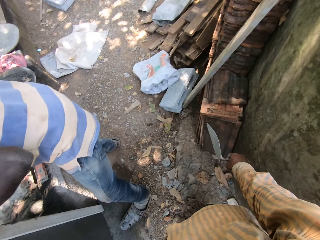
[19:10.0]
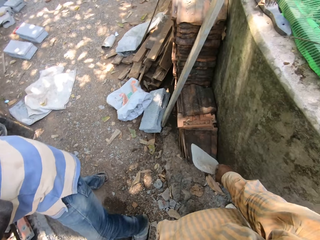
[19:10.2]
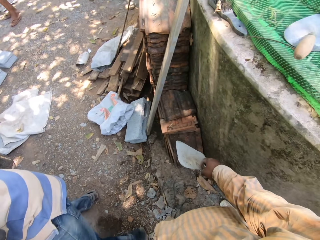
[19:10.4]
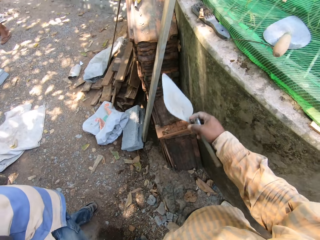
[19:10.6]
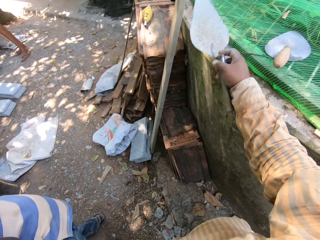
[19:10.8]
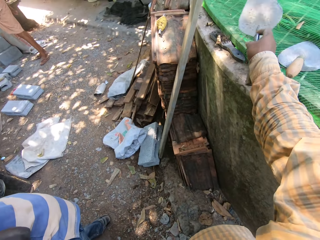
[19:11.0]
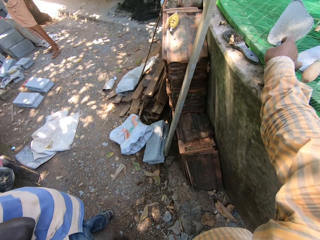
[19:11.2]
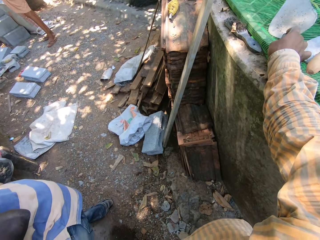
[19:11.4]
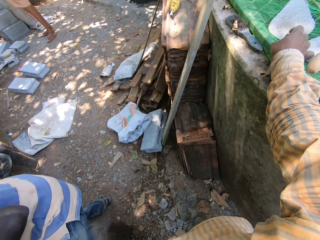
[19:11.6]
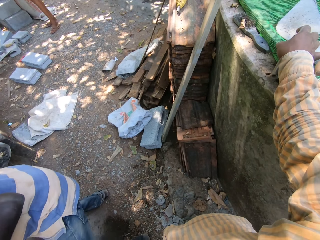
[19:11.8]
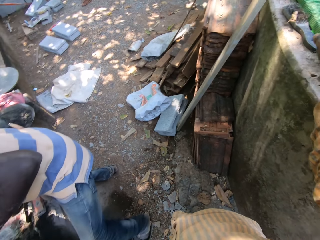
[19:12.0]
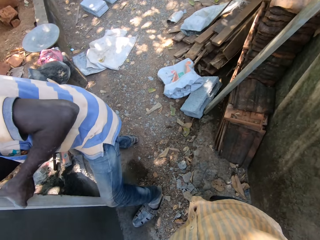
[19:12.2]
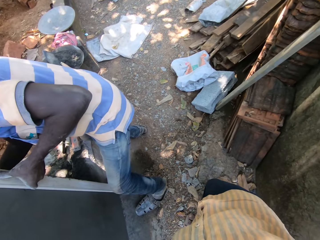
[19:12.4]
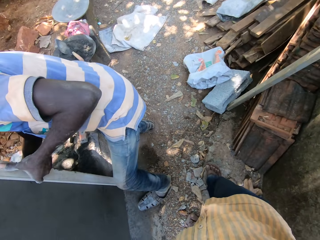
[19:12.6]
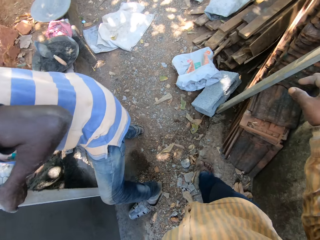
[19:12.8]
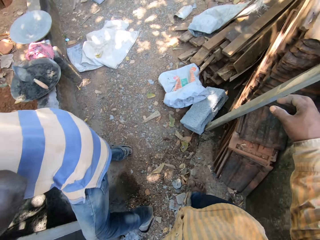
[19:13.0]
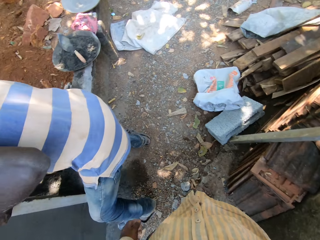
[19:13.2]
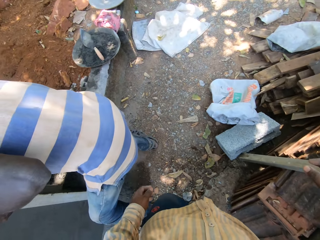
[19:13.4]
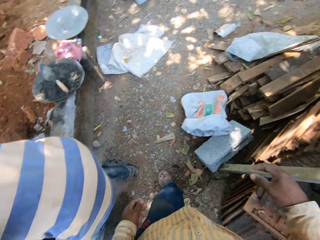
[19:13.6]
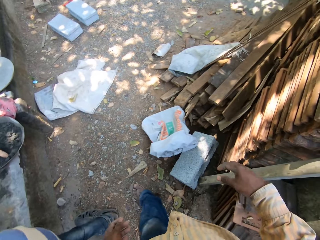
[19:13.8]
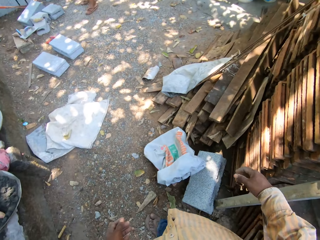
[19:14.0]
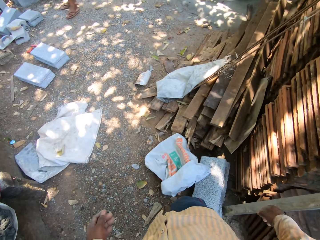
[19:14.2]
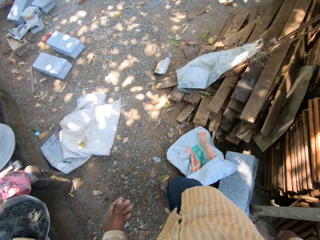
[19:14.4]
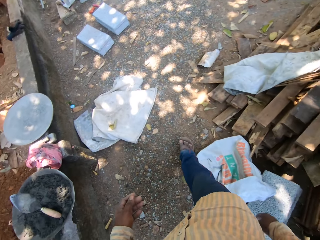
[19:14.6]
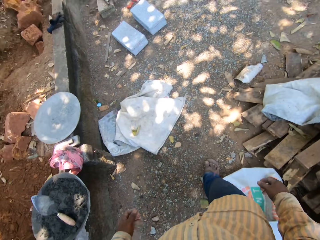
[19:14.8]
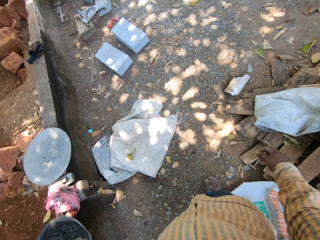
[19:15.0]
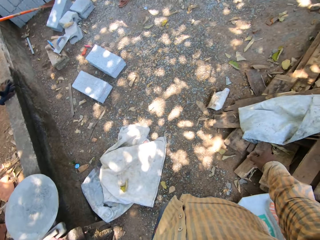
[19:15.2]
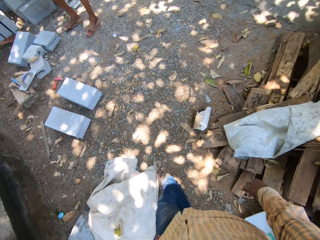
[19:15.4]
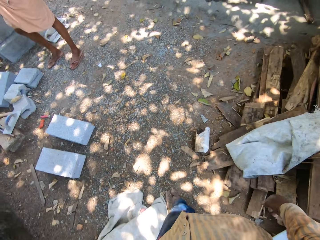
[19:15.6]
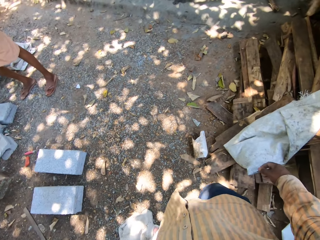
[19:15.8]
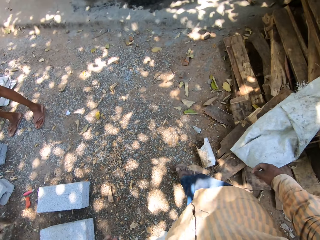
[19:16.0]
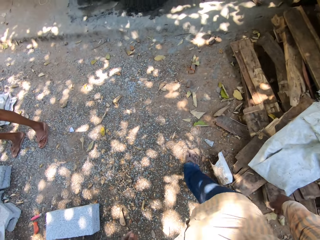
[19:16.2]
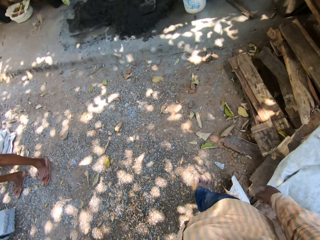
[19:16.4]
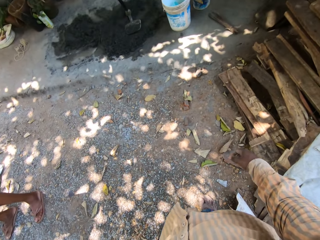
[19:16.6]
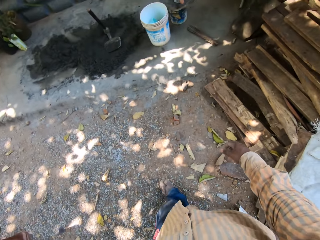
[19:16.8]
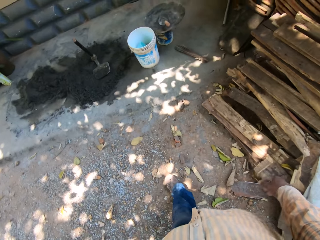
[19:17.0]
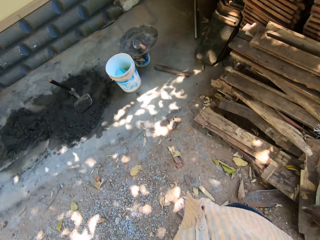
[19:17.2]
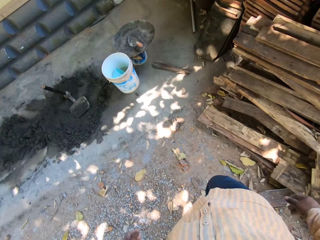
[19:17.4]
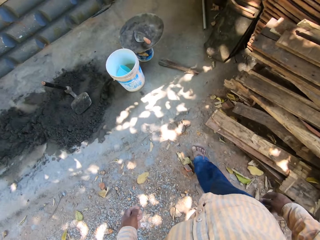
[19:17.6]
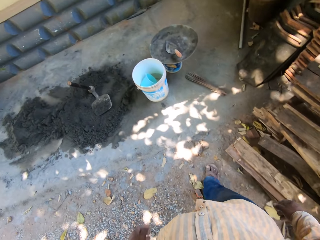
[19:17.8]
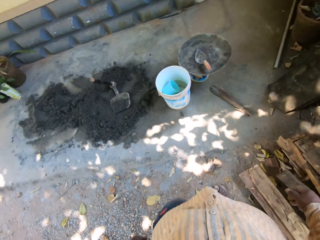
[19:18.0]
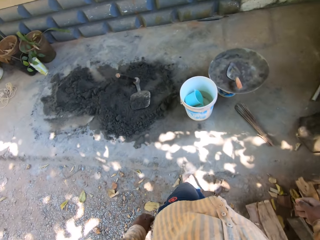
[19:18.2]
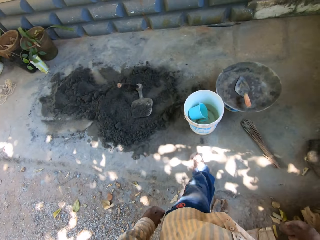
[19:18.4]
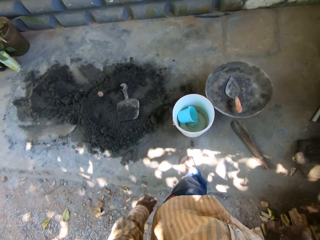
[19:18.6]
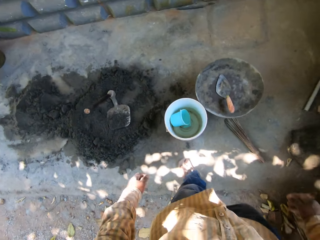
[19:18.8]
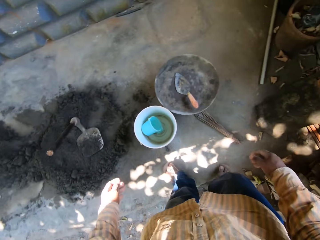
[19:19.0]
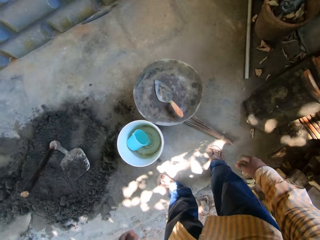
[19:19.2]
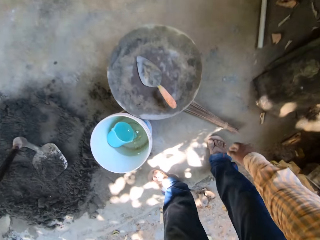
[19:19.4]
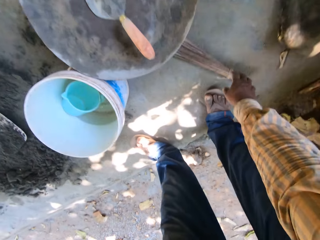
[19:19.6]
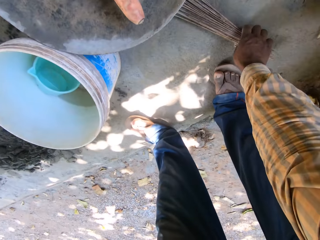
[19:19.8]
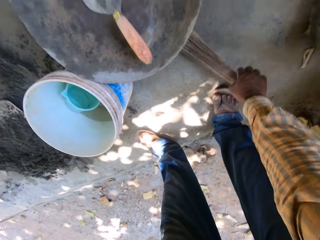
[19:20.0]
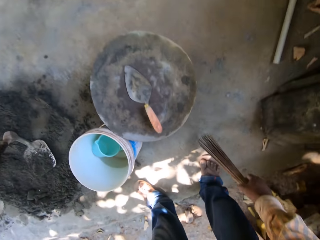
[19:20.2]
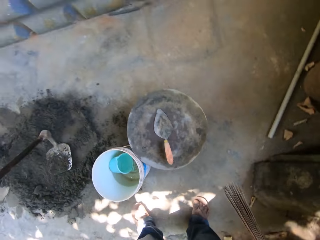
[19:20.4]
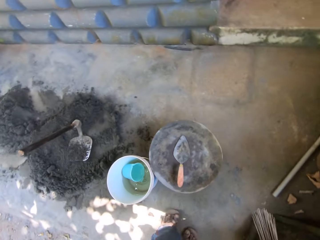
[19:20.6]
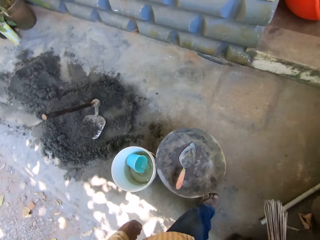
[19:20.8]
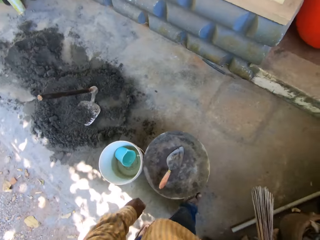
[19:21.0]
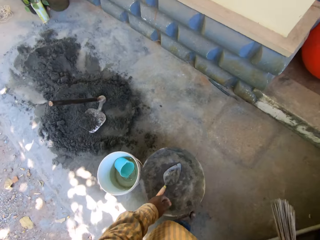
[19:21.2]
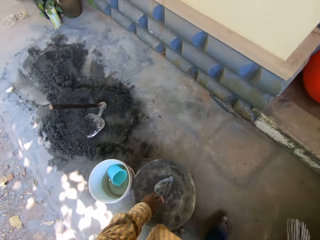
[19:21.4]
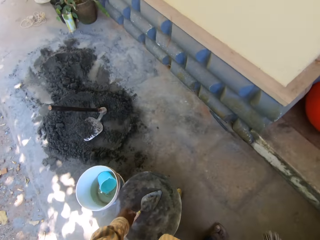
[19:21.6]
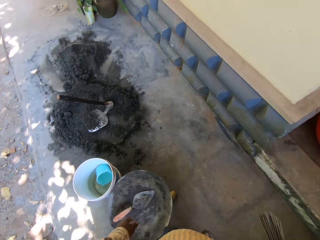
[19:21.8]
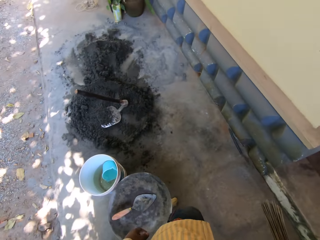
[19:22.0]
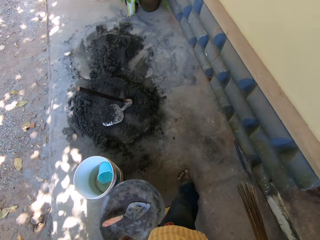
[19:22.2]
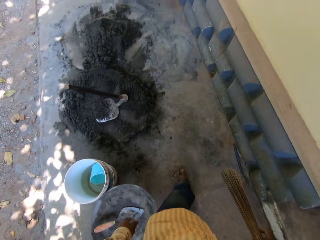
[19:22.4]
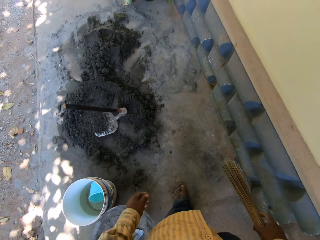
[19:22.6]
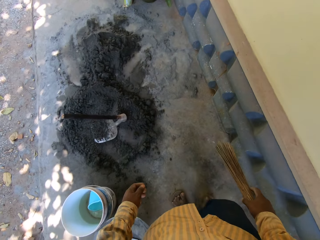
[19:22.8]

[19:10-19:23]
The camera wearer walks on the ground. He drops the hand trowel in his right hand on the wall. He walks on the ground. He picks a broom from the floor with his right hand. He walks on the ground.

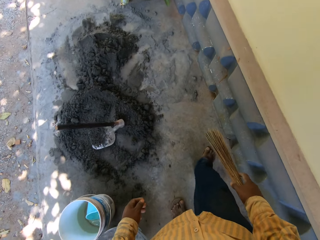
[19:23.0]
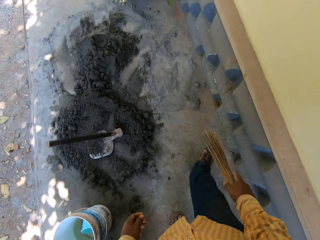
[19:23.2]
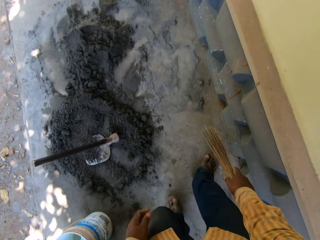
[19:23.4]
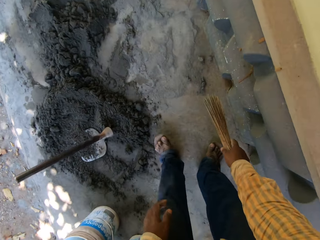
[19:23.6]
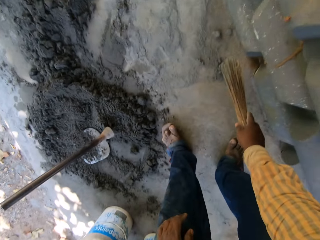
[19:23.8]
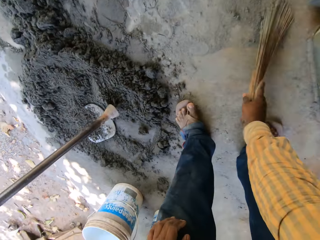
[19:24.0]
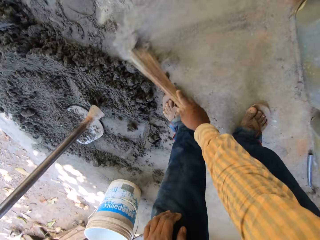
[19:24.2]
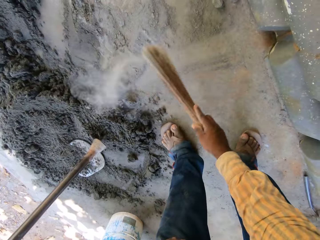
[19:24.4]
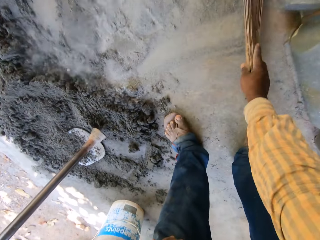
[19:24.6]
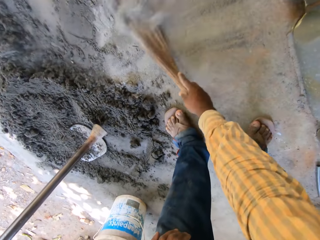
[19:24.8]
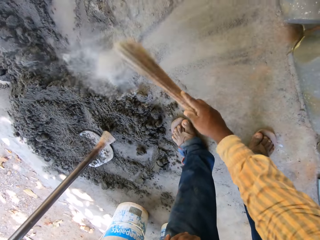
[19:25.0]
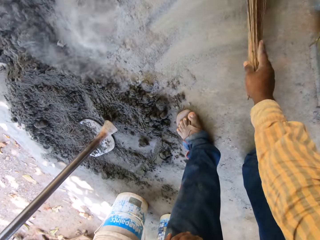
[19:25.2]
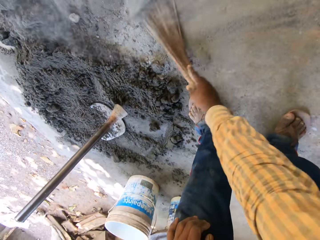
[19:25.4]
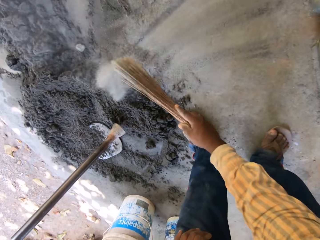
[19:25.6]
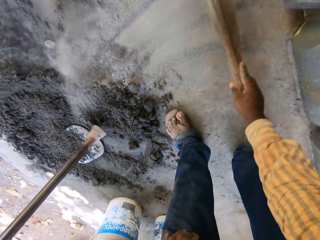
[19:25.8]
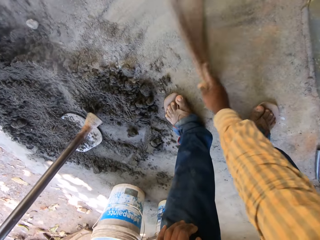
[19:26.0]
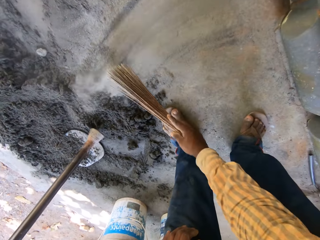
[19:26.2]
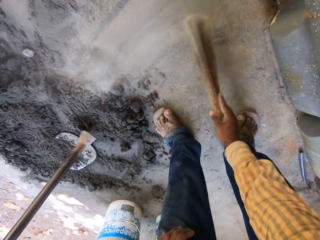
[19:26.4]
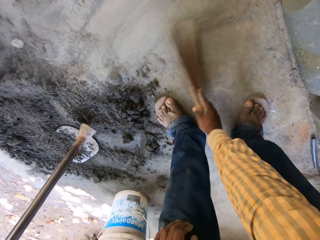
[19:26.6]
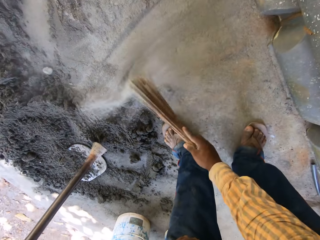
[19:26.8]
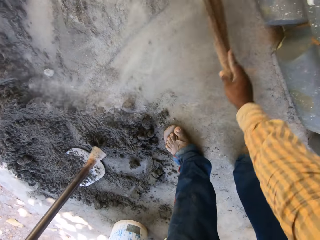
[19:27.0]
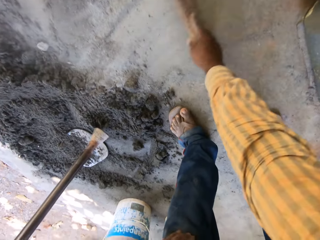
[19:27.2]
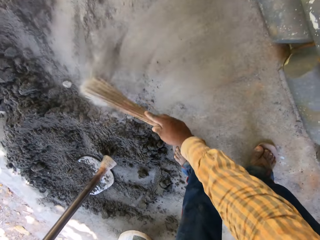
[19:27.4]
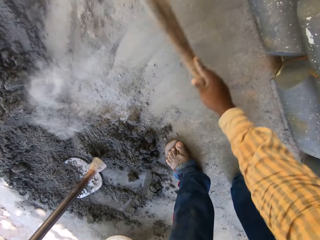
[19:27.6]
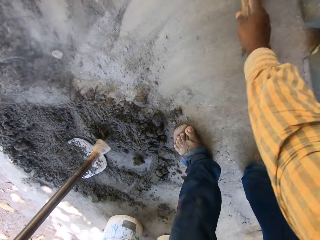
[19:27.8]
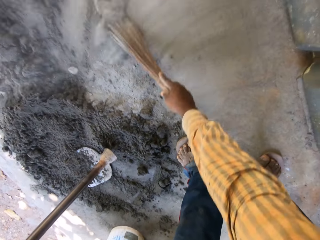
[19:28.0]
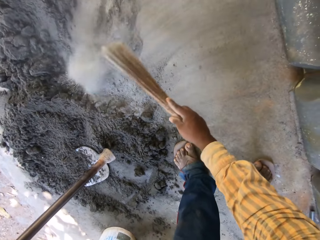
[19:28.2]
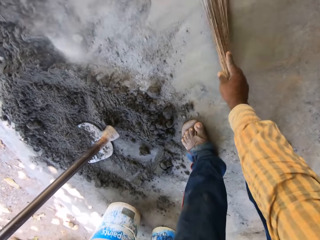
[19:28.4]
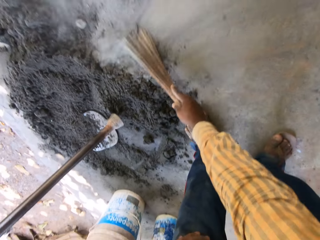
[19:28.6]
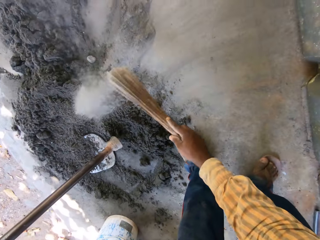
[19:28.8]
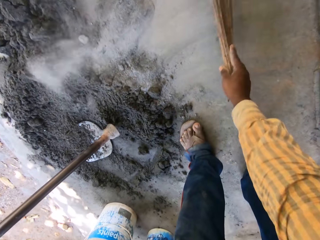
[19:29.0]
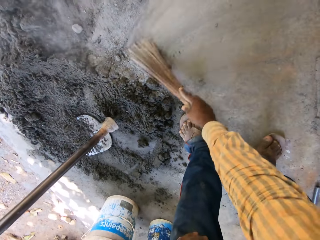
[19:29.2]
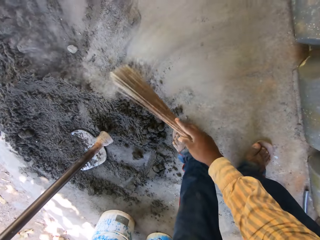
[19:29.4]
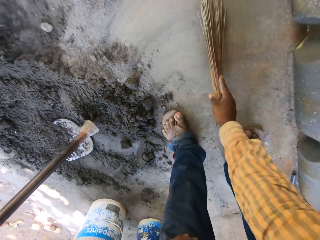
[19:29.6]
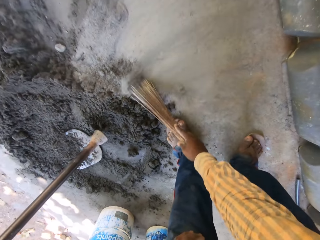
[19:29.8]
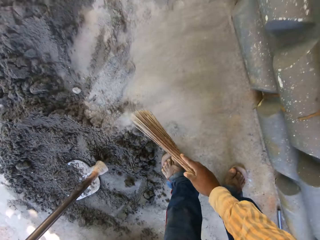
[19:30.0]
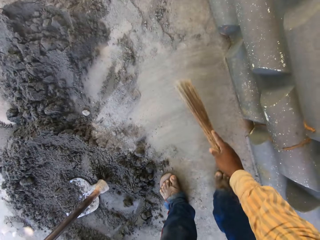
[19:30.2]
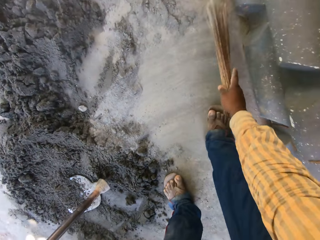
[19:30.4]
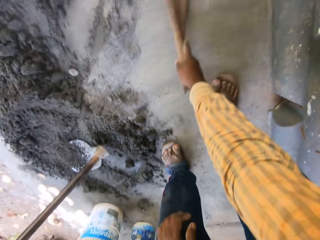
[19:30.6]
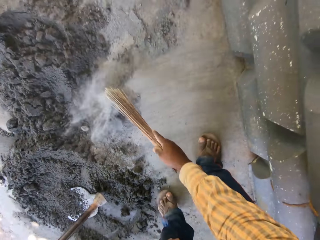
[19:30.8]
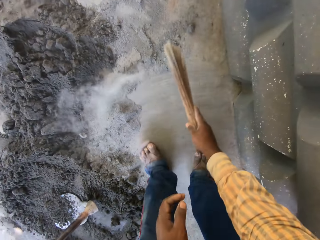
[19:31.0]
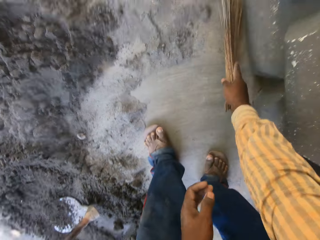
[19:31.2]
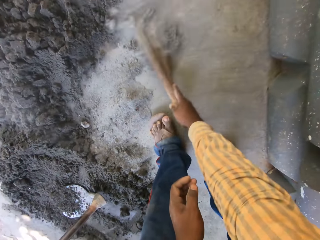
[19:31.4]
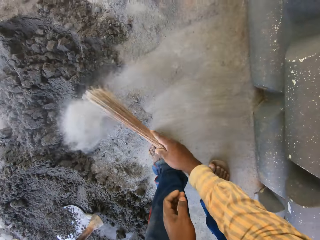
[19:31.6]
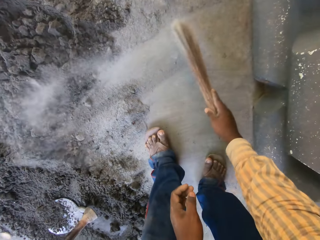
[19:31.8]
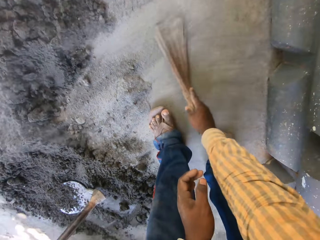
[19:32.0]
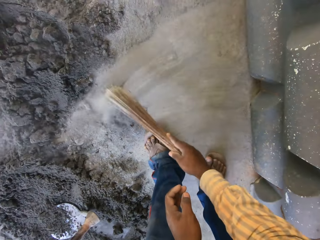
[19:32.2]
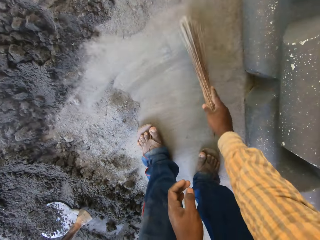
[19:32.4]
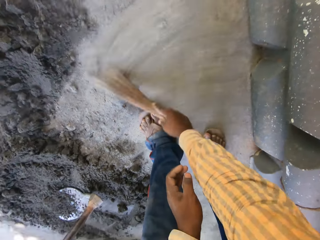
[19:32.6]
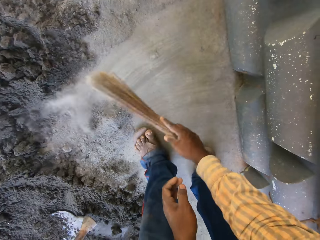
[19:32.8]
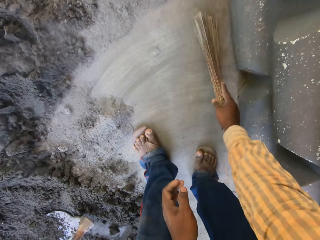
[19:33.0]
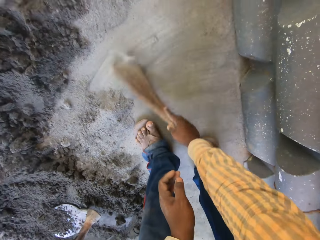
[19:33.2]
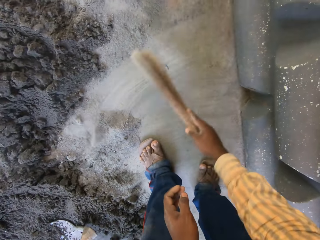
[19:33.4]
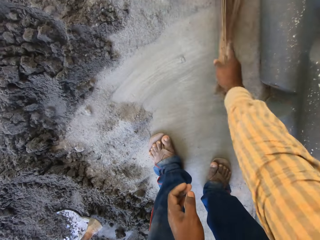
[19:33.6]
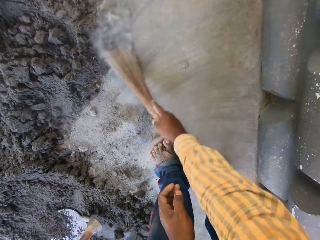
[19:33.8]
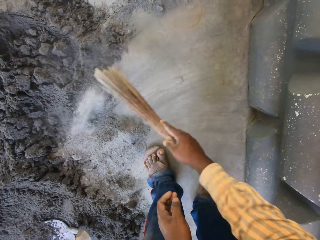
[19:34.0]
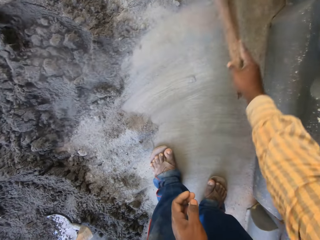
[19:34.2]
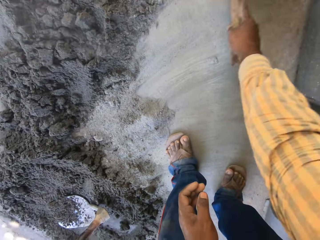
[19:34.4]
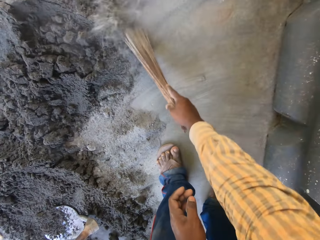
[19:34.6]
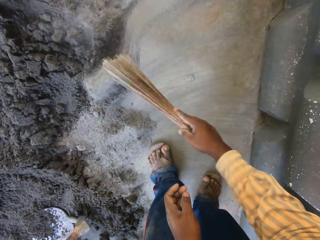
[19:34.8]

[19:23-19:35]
The camera wearer sweeps the mortar on the floor with the broom in his right hand. He walks on the ground.
